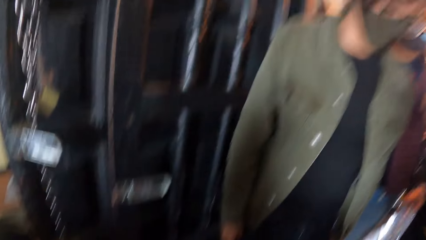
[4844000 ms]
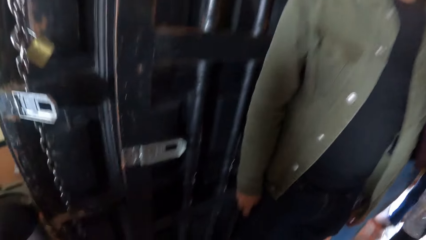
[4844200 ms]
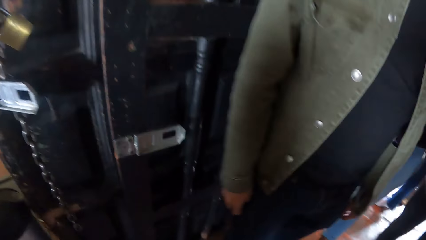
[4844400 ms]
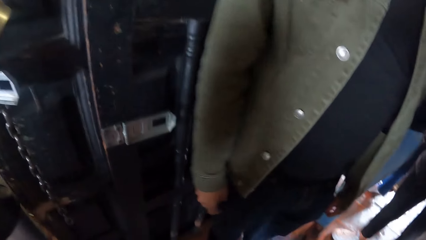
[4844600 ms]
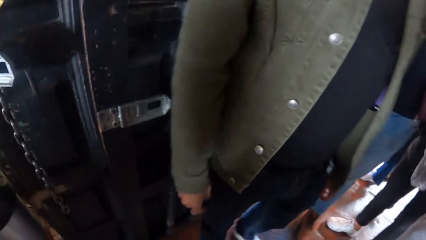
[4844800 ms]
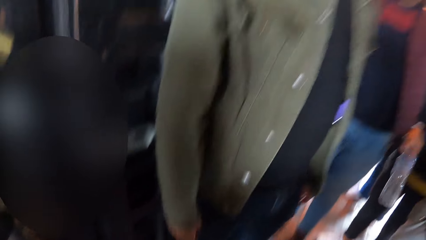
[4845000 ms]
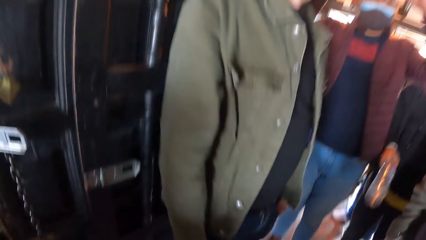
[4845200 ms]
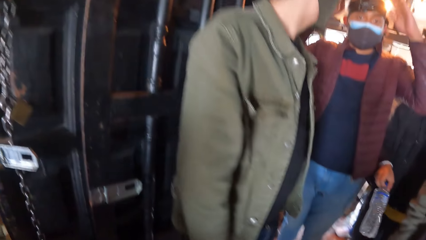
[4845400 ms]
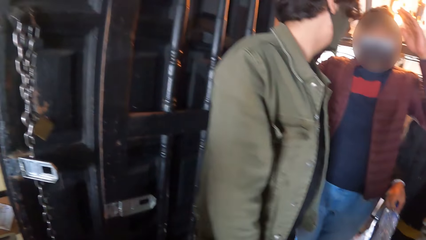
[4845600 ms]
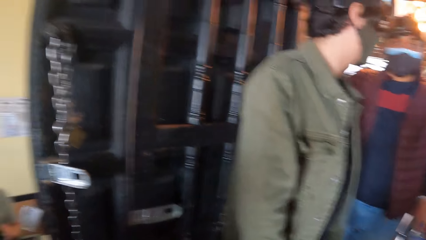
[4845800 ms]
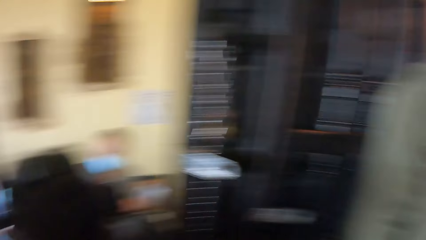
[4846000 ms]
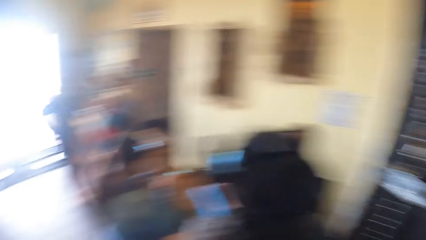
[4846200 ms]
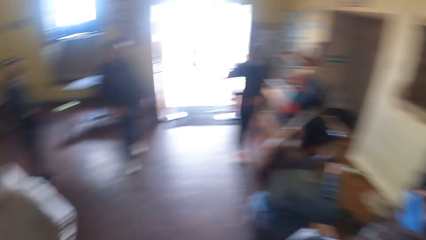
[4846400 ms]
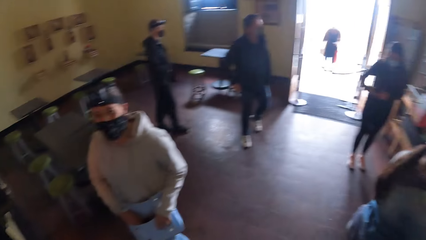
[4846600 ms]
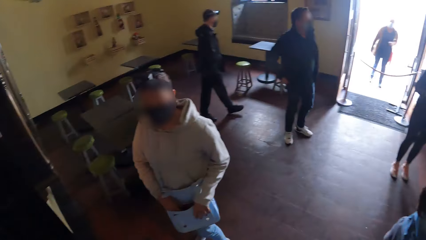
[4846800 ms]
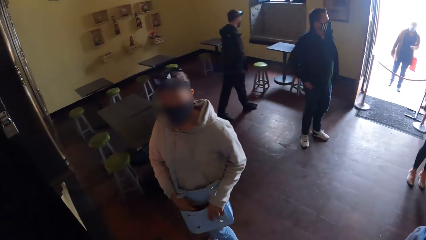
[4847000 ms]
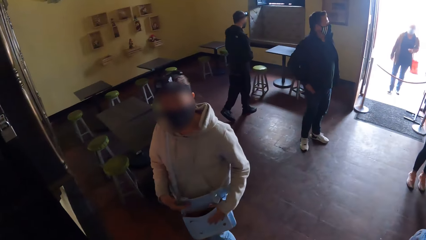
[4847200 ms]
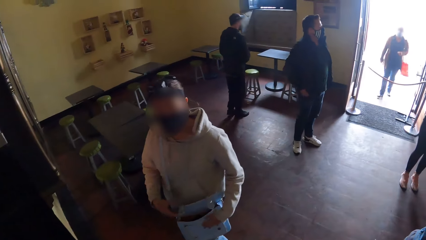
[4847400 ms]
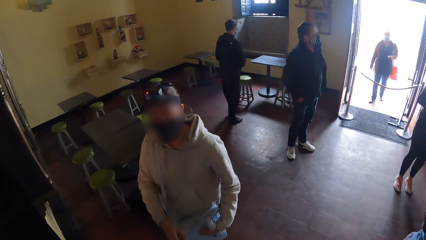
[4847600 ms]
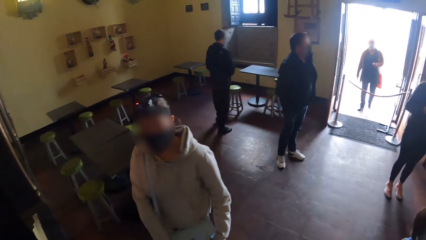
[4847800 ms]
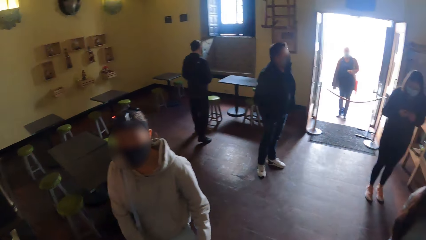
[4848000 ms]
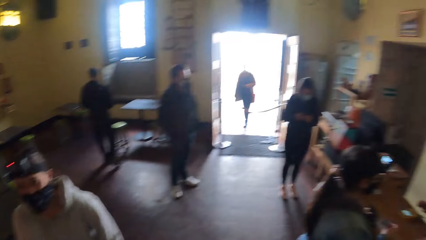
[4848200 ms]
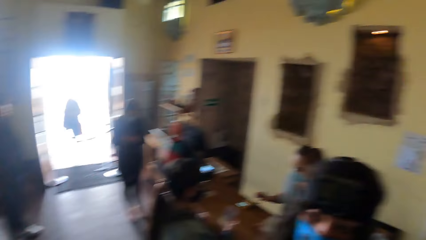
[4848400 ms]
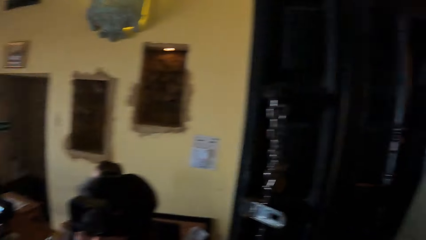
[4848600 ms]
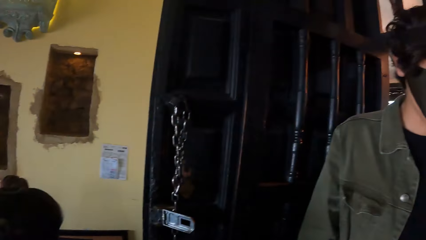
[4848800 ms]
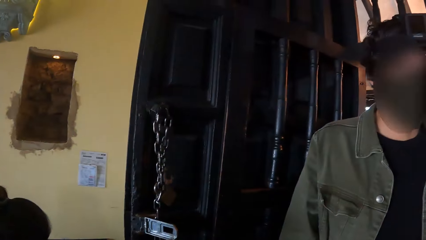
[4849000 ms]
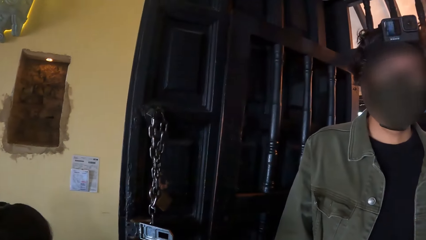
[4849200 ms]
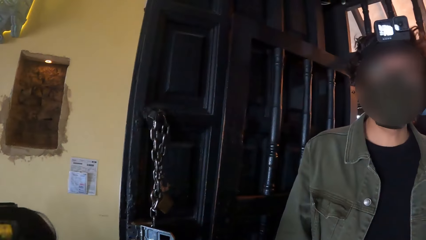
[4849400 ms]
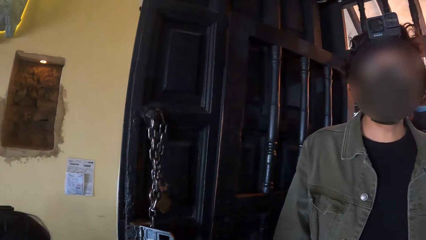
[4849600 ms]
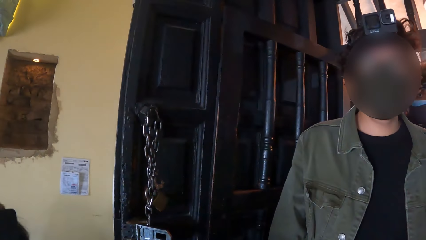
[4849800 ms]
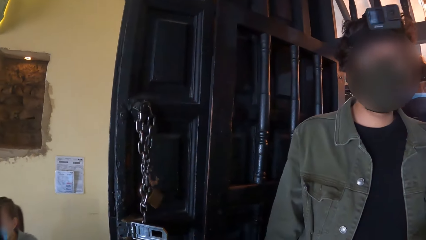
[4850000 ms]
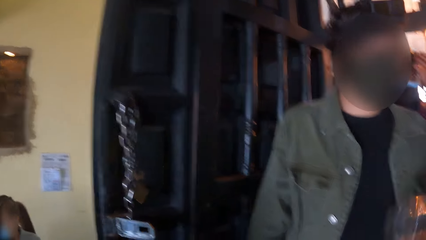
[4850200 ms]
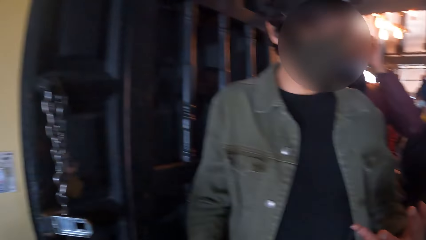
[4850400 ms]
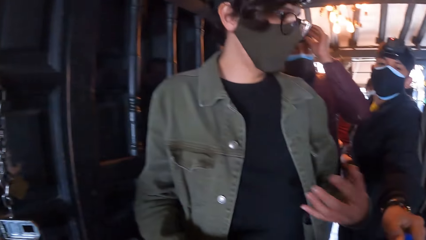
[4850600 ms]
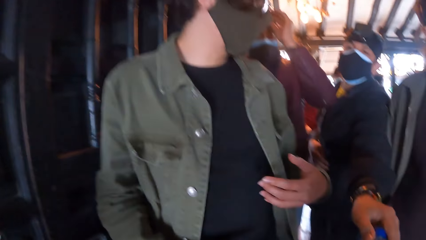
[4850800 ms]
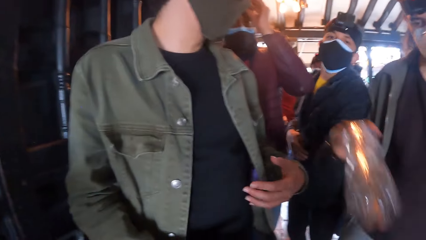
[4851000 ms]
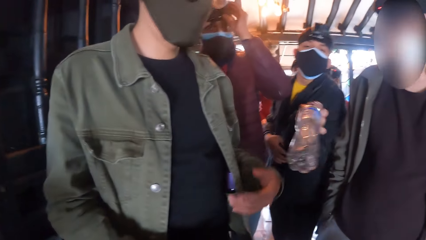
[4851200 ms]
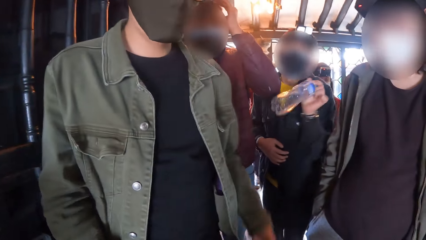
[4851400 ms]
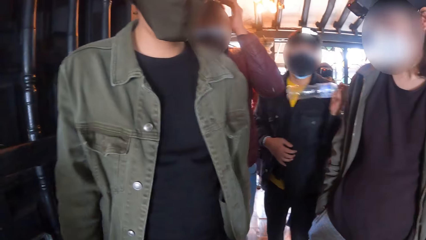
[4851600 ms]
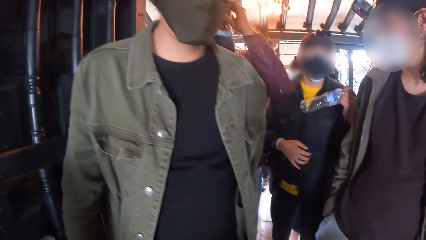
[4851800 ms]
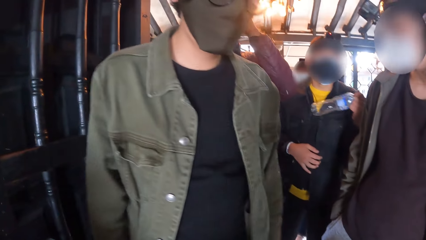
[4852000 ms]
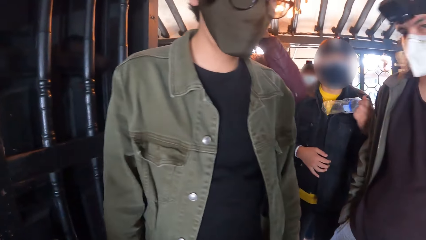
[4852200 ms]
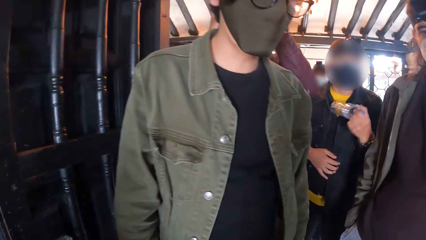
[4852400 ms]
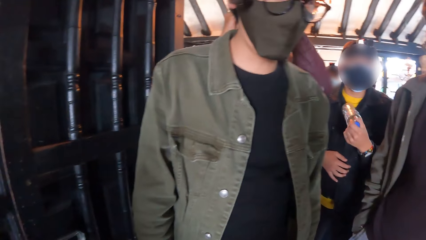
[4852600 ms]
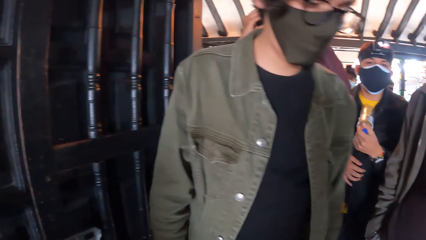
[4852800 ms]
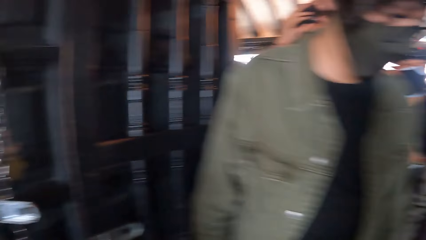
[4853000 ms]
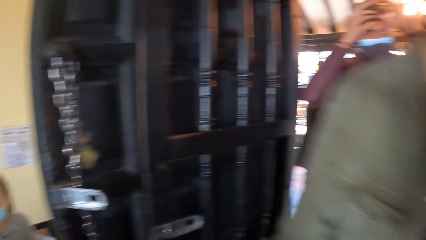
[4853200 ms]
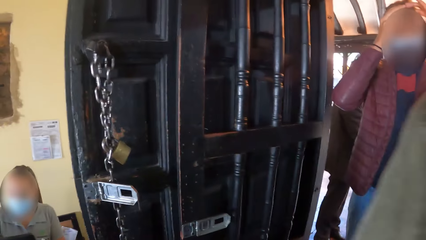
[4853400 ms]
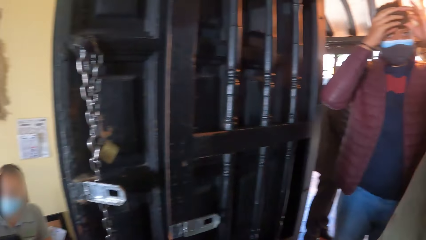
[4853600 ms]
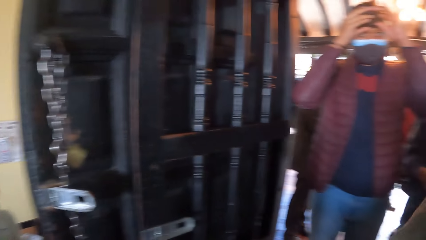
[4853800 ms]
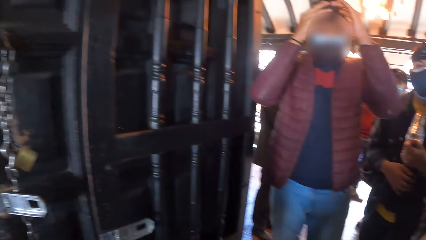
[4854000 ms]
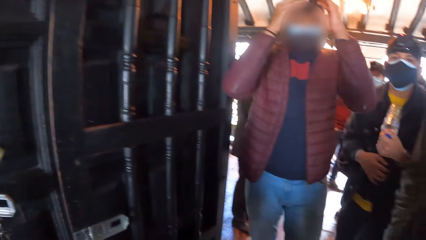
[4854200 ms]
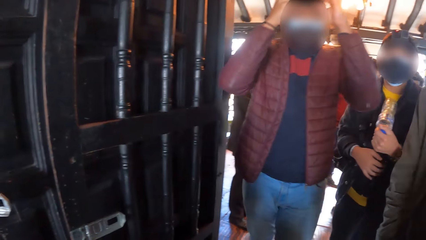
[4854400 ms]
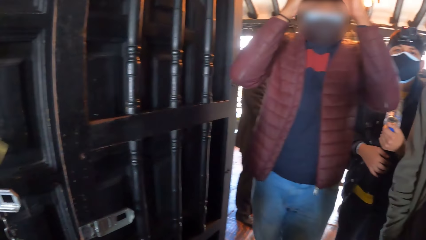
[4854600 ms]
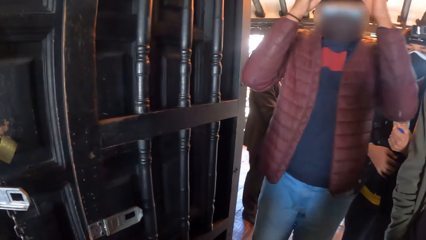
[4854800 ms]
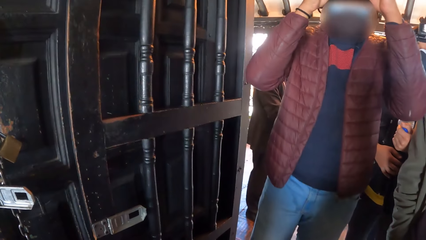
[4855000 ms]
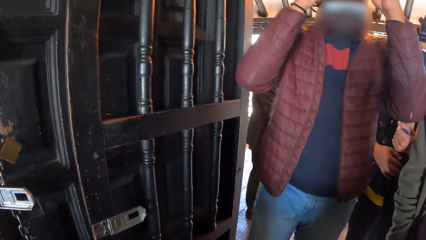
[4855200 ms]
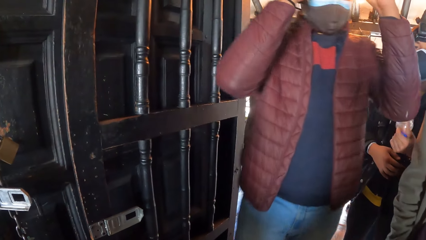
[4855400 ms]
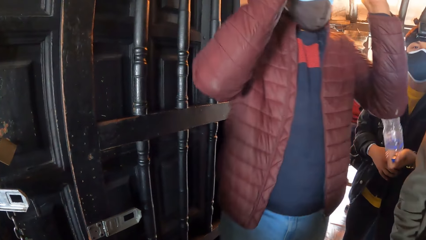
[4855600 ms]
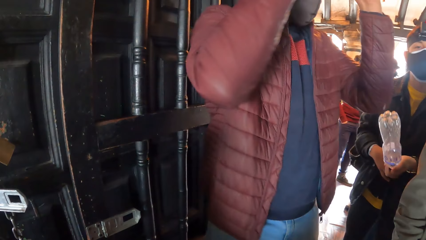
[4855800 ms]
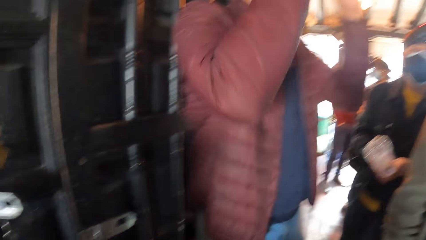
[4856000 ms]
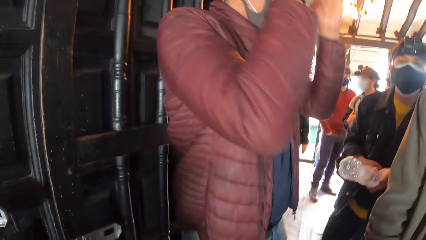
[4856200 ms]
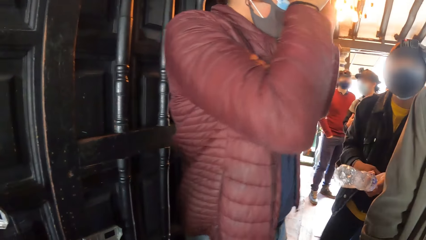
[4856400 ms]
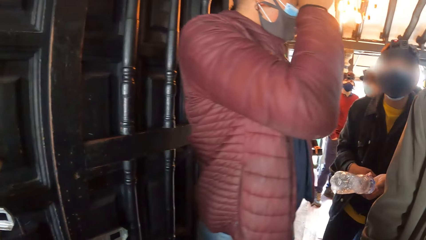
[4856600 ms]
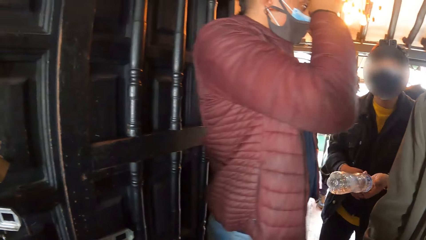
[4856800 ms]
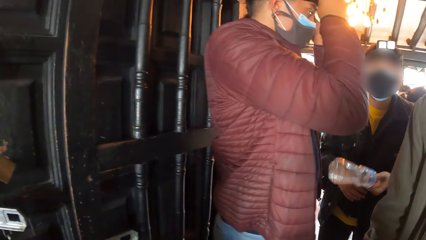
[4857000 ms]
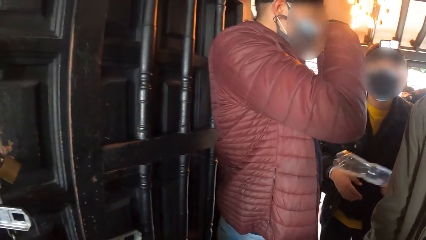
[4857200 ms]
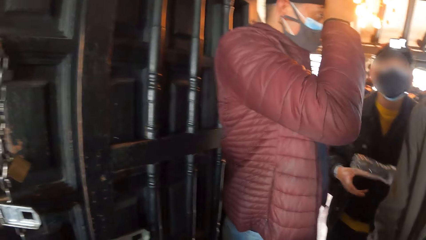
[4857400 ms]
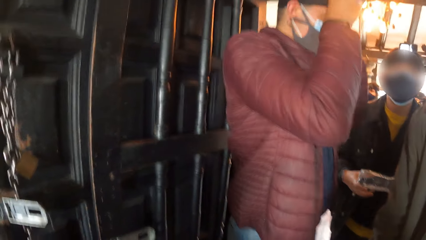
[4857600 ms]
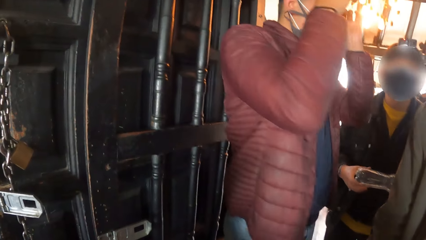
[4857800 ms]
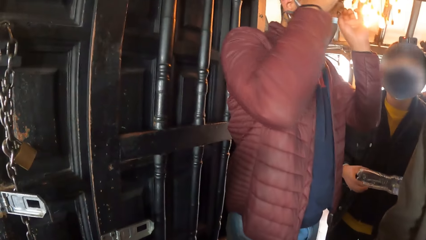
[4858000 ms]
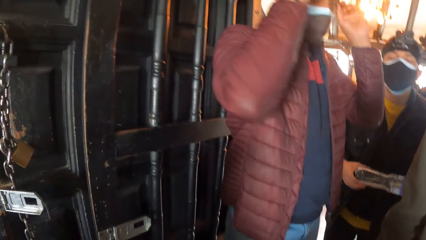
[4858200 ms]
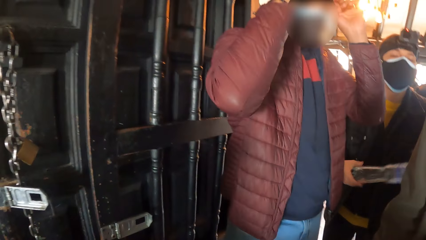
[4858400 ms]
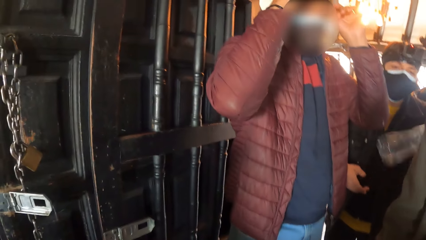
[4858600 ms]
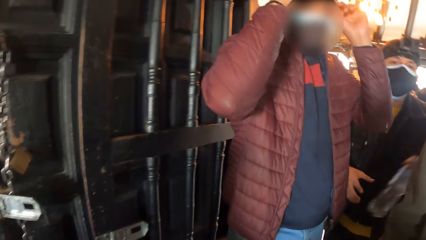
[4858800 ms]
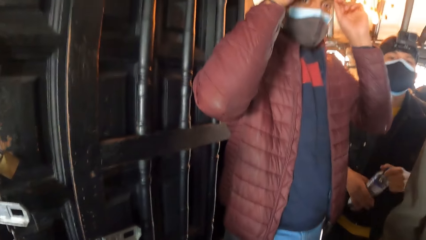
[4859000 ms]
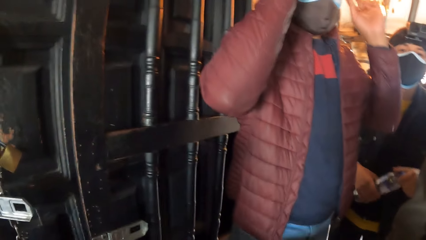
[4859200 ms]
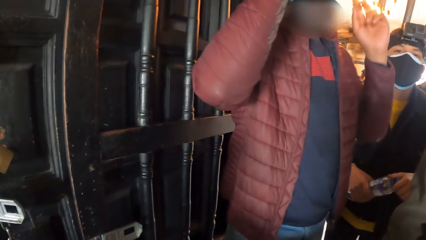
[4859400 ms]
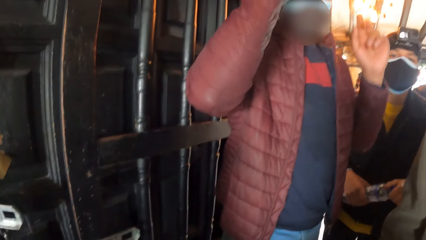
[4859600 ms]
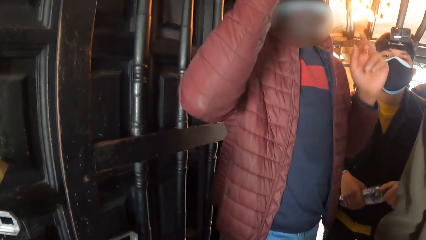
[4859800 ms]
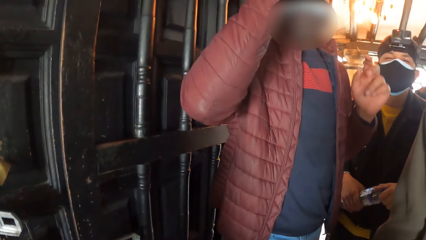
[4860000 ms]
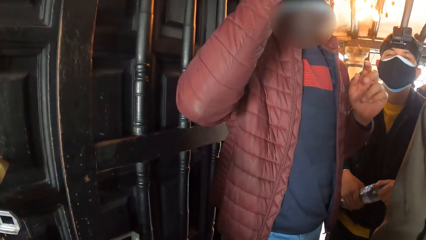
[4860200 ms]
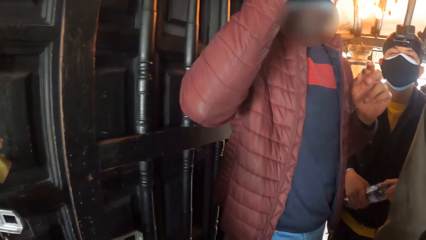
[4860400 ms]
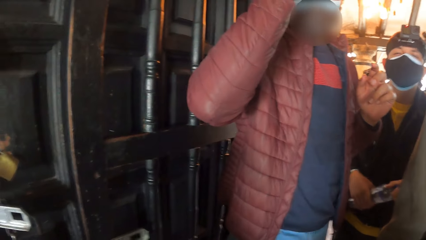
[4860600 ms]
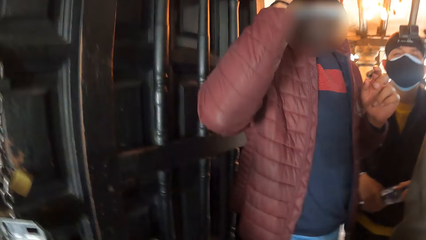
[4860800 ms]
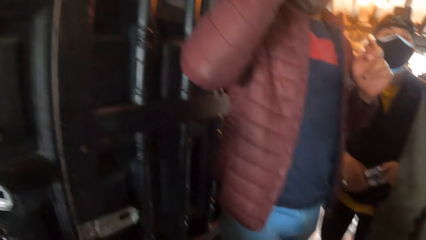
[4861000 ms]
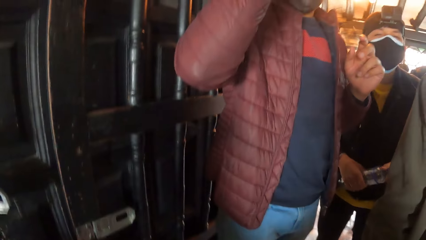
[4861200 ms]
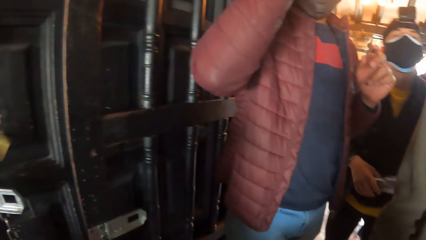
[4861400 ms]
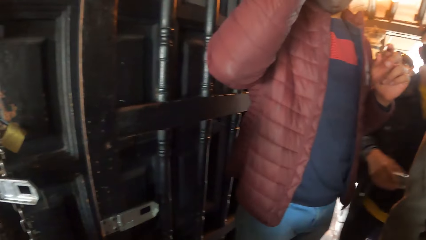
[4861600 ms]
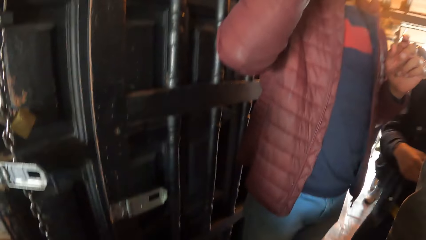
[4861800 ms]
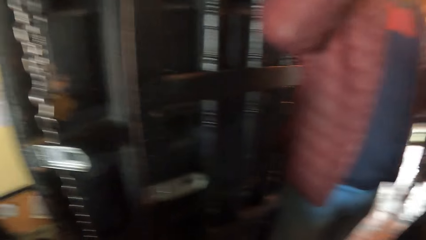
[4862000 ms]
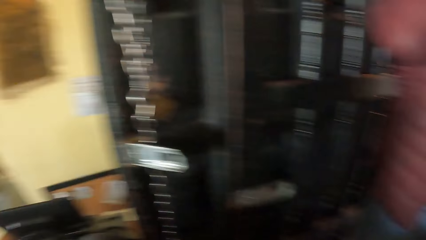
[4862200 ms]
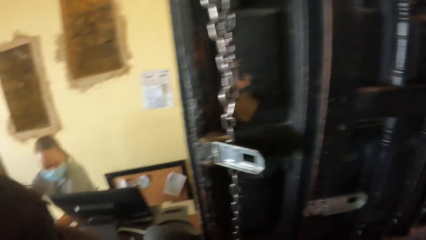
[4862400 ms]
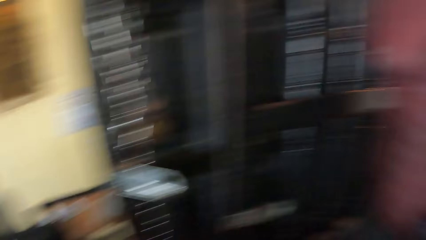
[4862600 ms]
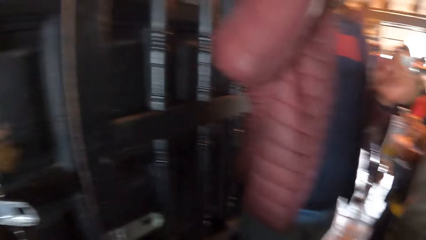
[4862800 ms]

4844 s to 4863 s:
The camera wearer interacts. A man holds a bottle with his left hand. Another man adjusts the camera on his face with his hands. The first man touches his chest with the bottle in his left hand. The camera wearer interacts with the first man.
